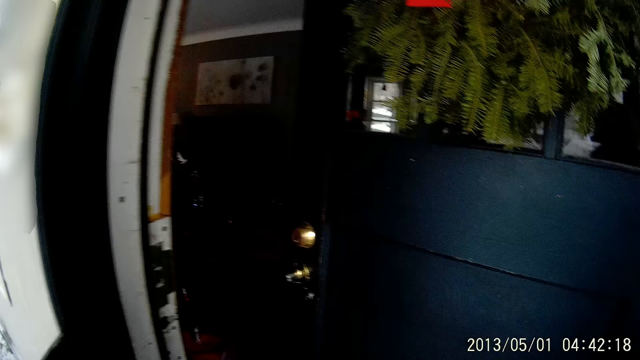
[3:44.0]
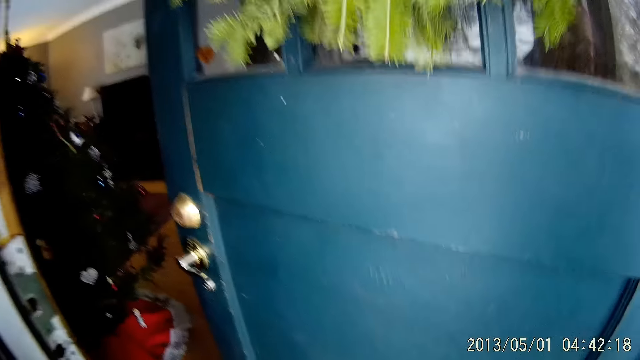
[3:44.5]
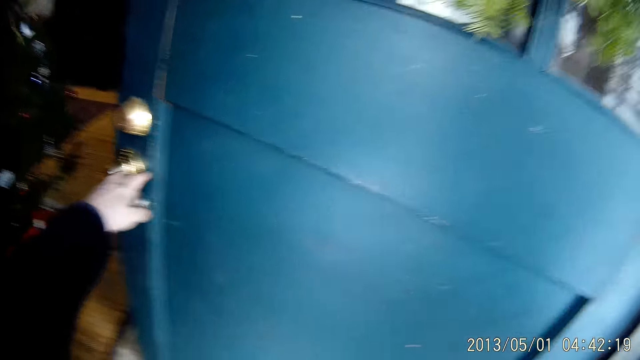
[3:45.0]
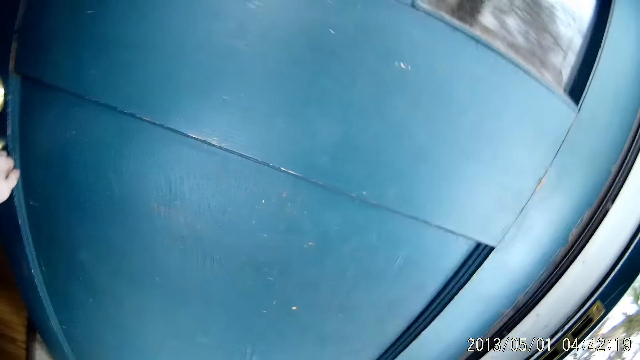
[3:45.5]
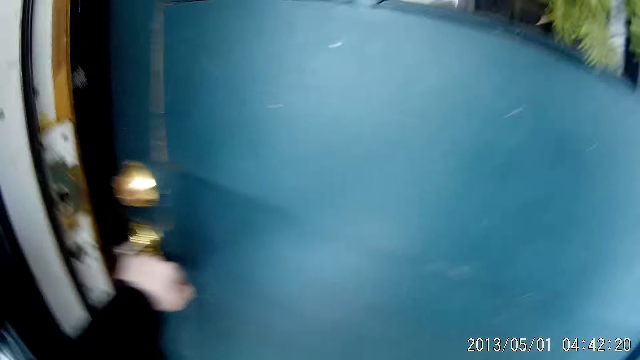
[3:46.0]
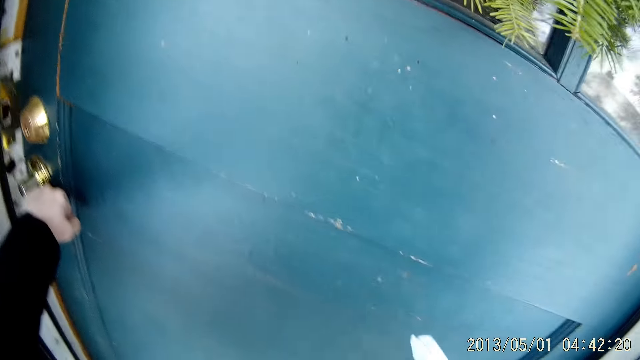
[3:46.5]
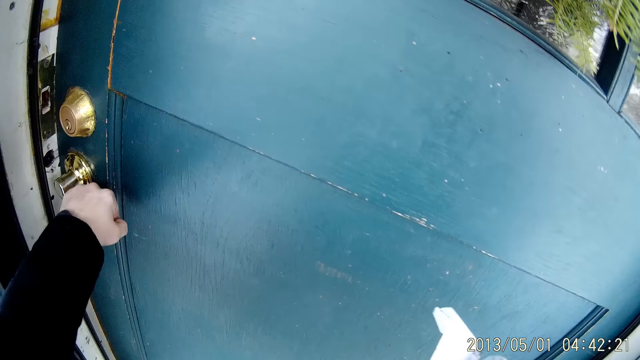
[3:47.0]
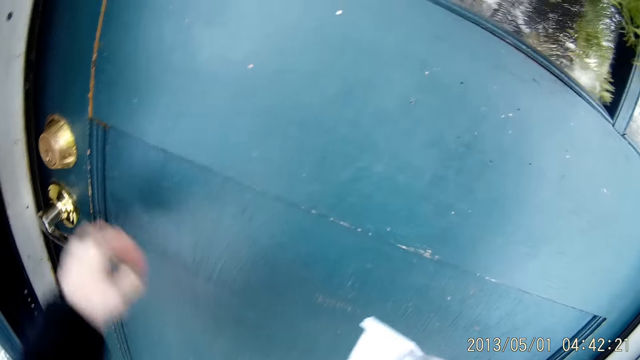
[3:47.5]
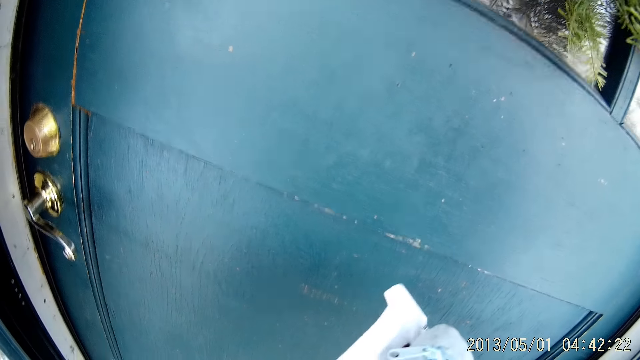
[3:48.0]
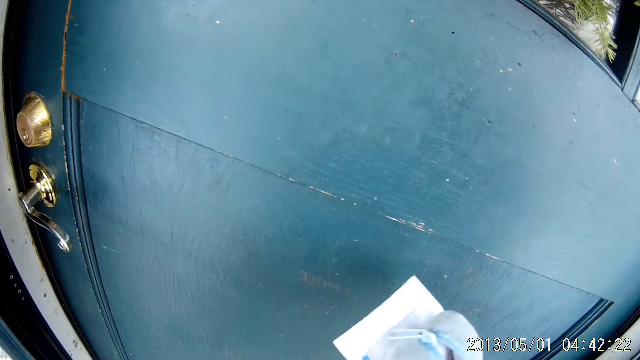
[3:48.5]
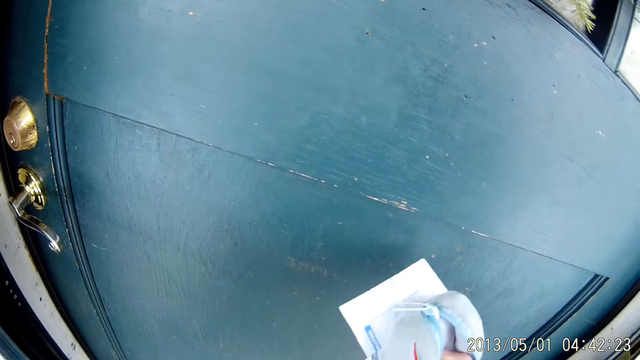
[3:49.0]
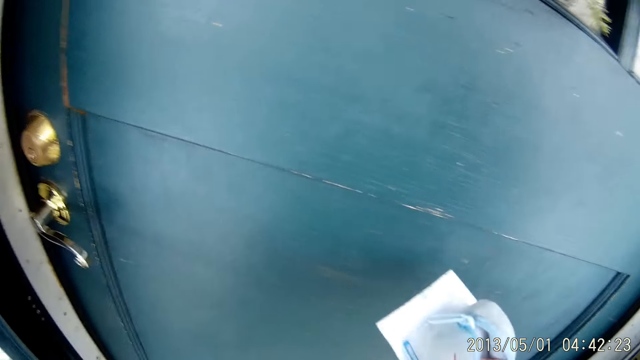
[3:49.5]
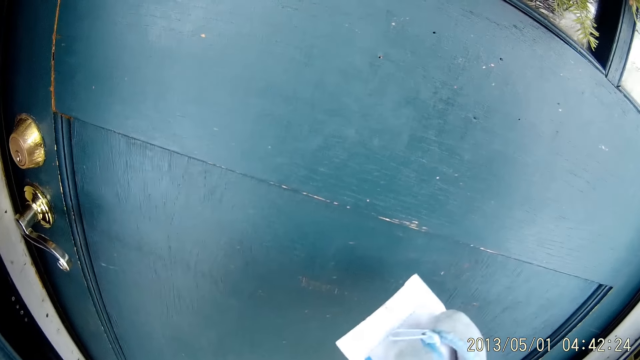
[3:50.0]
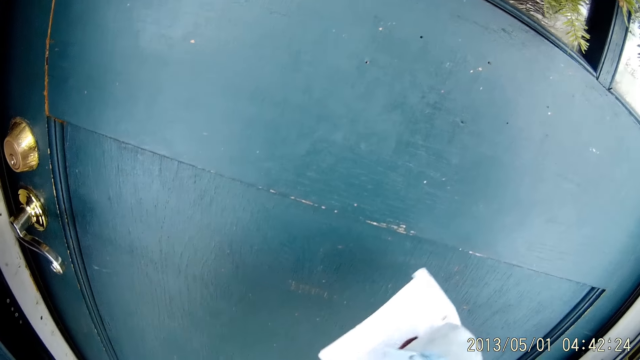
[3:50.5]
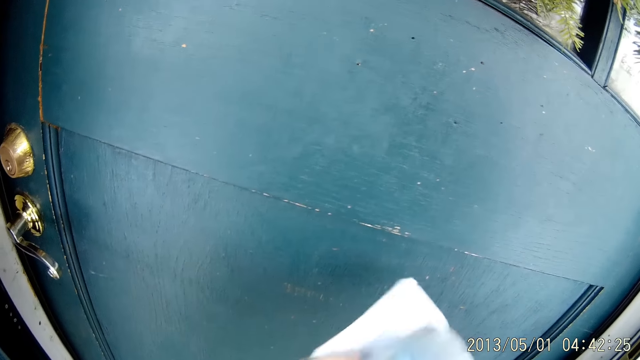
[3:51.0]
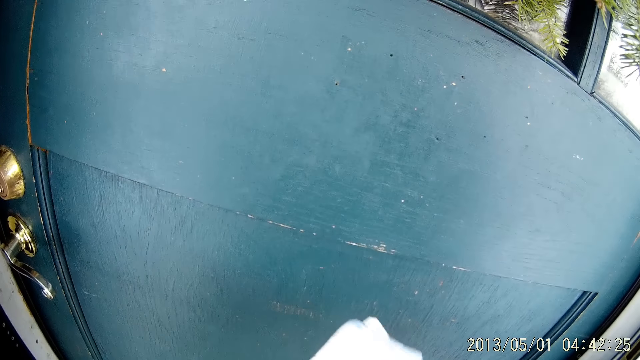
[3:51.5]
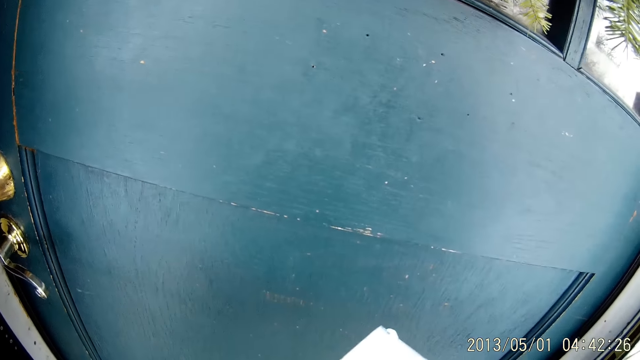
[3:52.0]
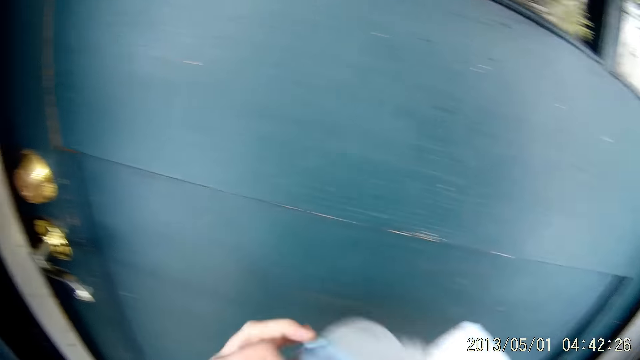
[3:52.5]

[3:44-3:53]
The camera wearer closes the blue door with her left hand. She holds a paper, holds a polythene bag and looks for keys.

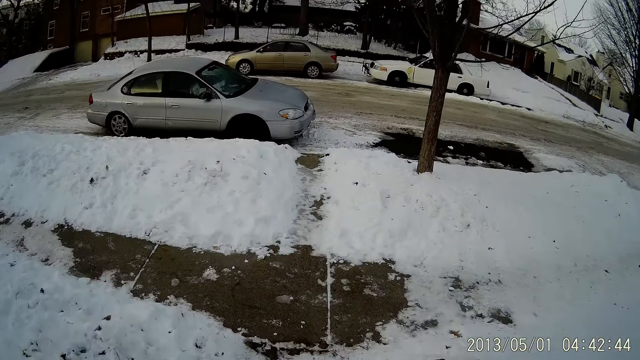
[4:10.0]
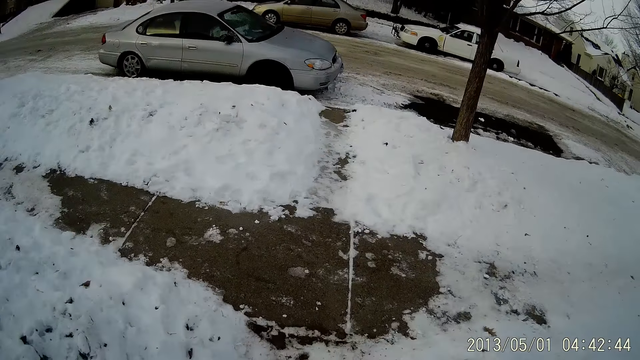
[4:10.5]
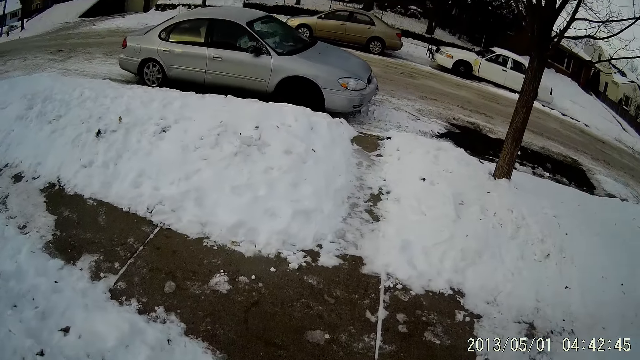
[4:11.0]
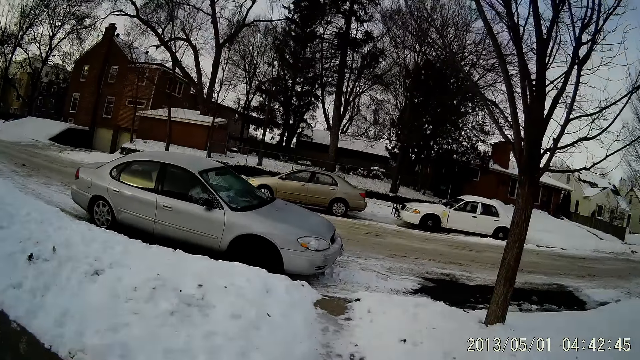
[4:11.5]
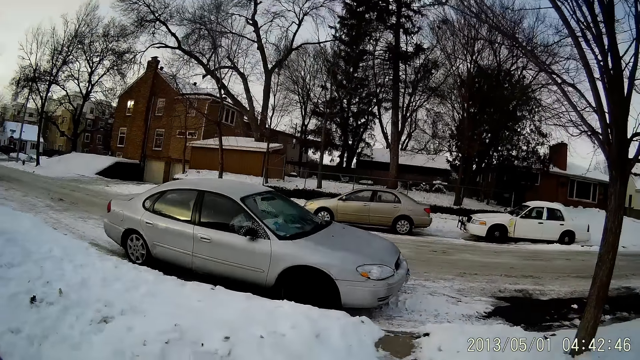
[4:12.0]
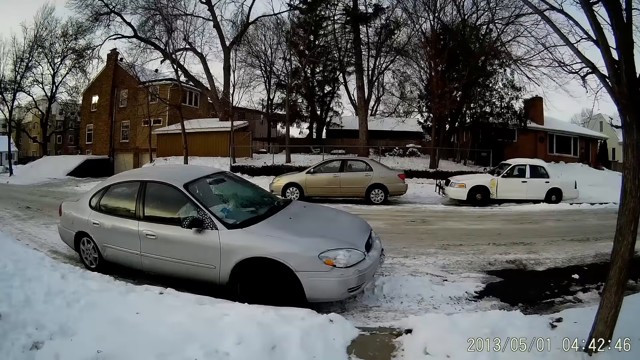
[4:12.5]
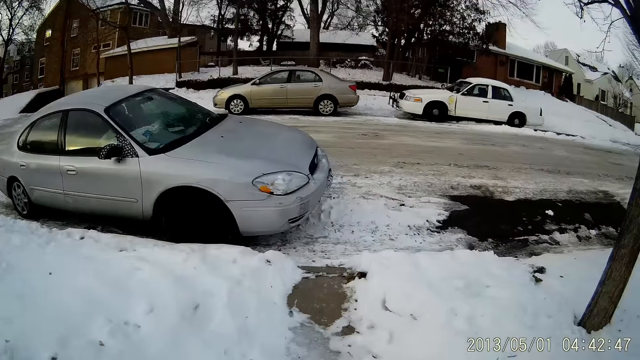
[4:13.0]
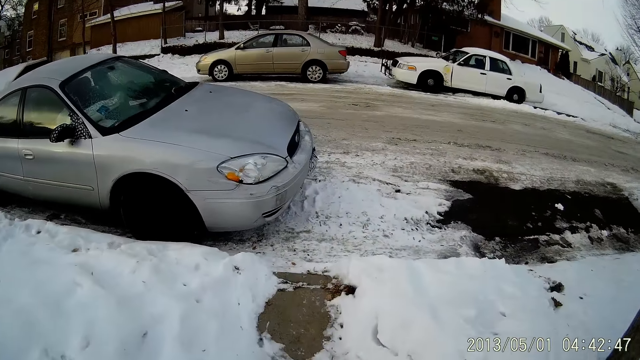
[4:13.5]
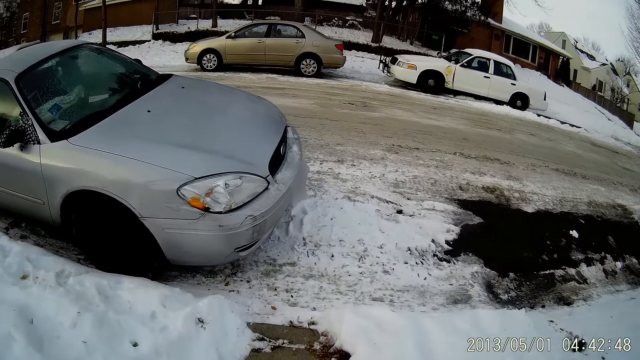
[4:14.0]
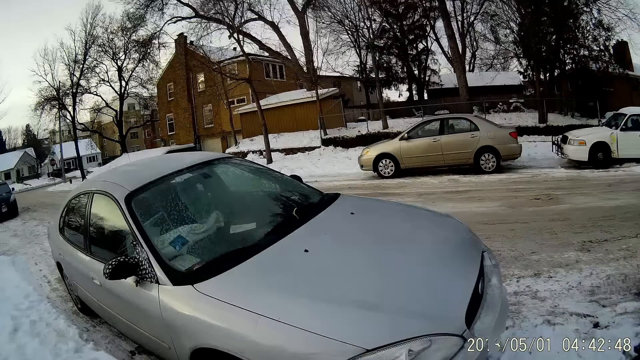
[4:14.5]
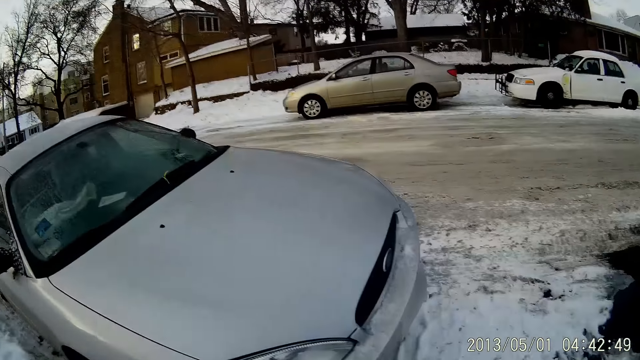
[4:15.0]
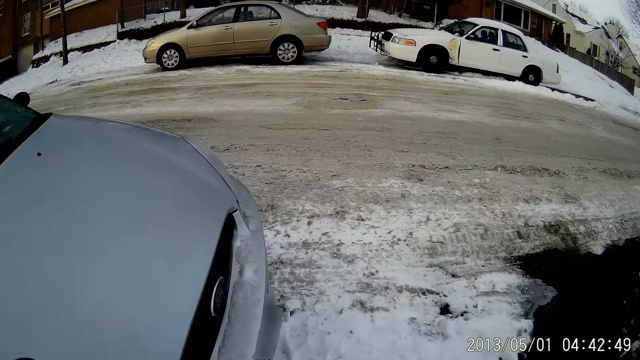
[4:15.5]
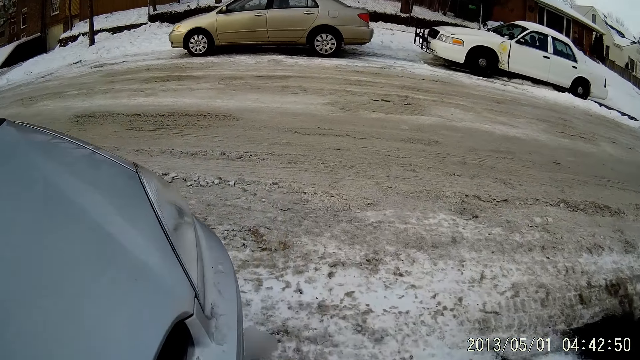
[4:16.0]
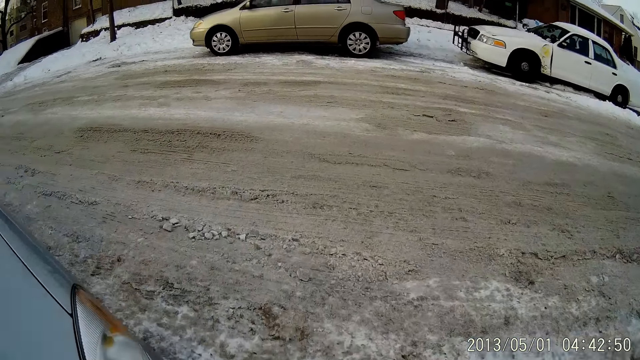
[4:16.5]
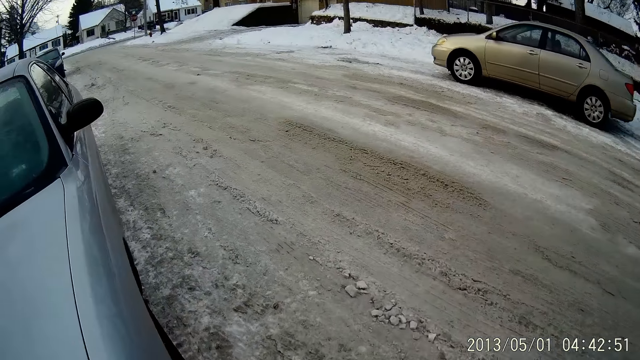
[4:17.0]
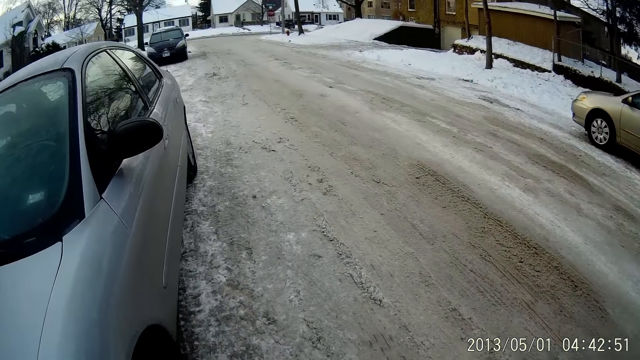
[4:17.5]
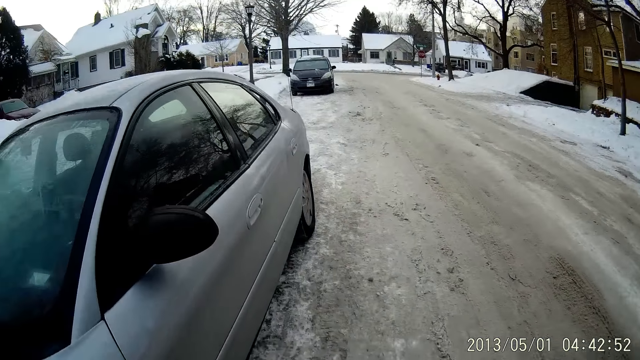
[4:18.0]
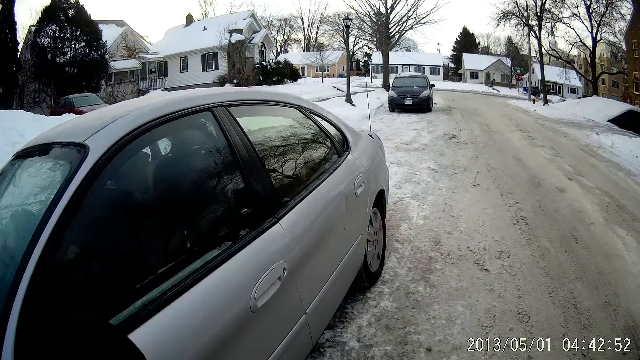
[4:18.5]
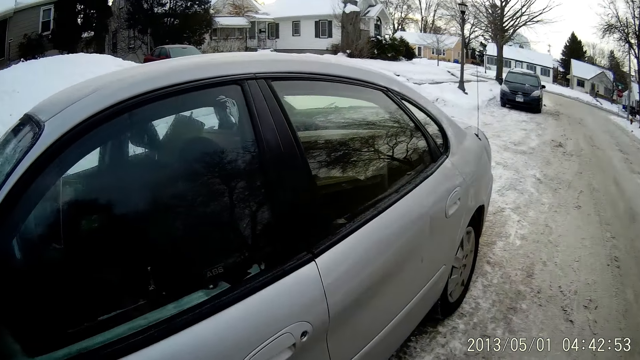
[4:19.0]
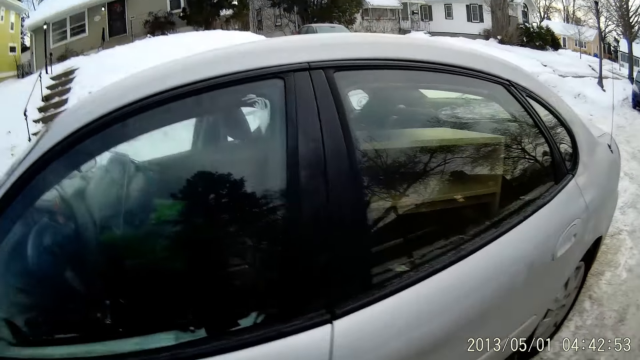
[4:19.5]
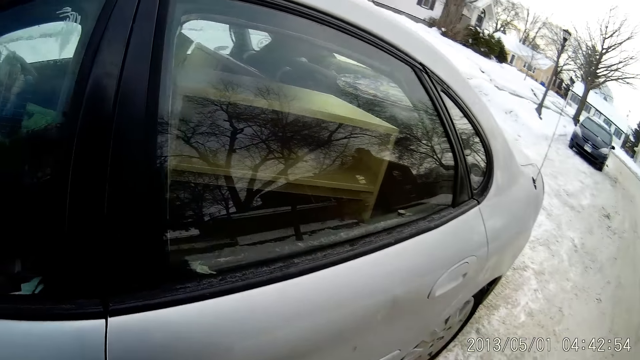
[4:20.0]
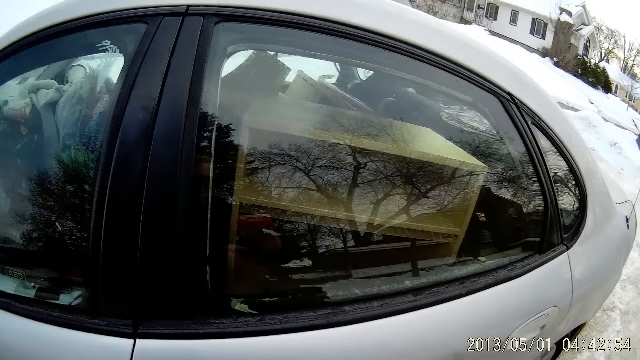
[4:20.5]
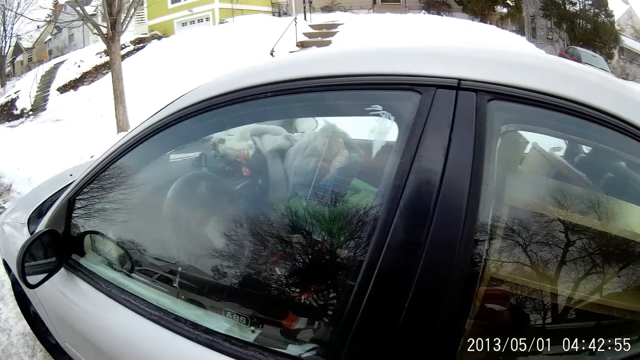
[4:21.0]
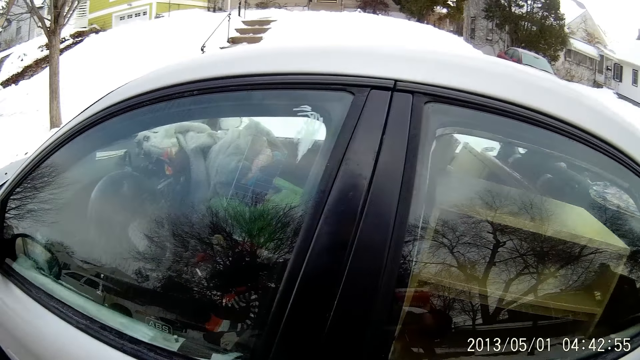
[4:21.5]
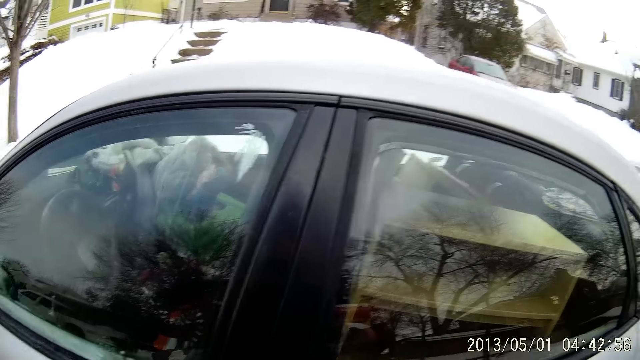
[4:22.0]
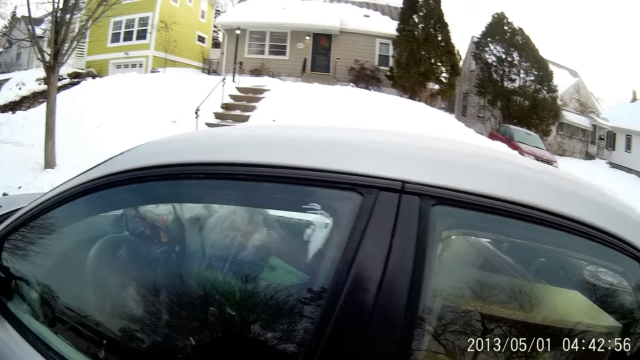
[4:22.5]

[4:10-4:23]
The camera wearer walks to the side of the car.
